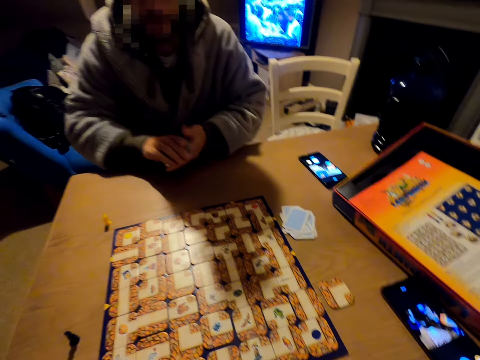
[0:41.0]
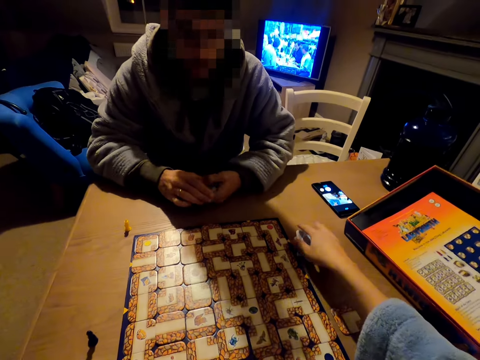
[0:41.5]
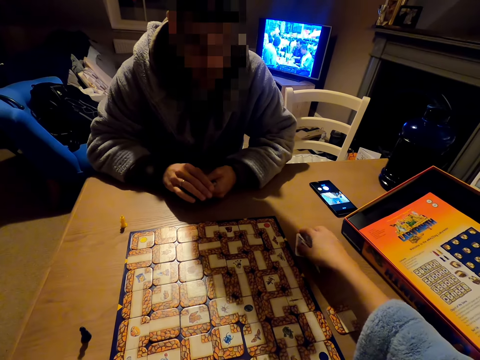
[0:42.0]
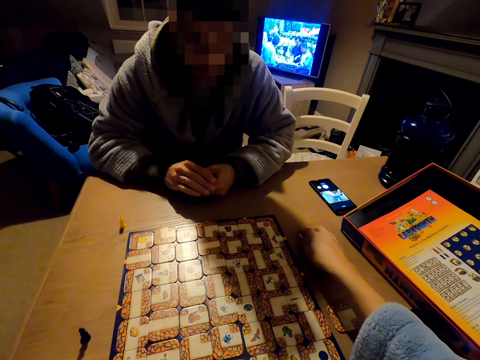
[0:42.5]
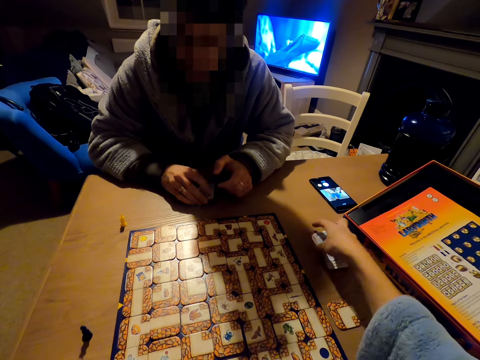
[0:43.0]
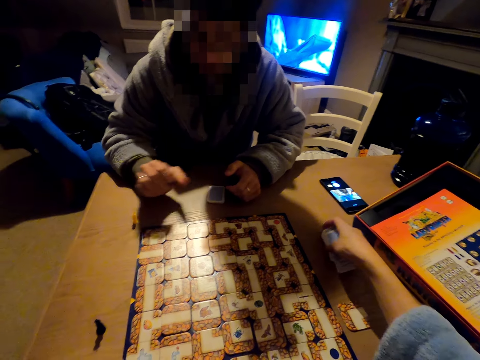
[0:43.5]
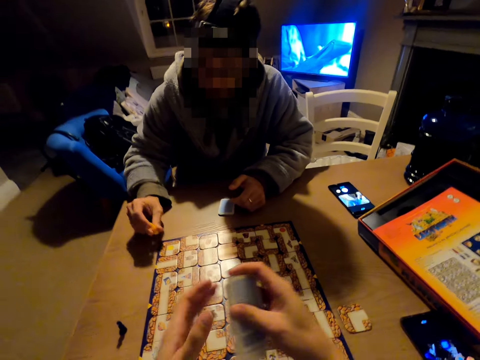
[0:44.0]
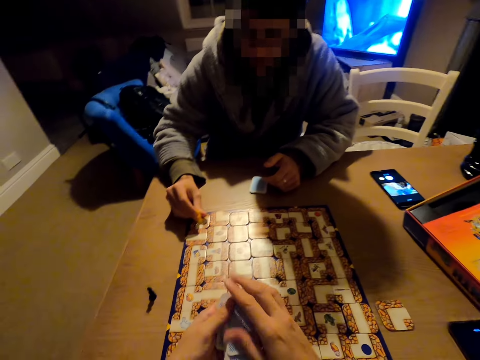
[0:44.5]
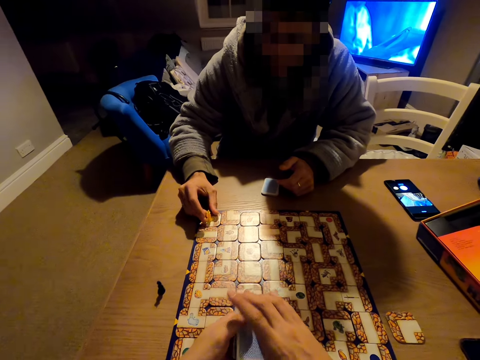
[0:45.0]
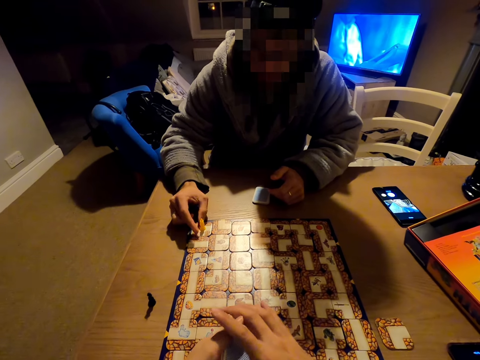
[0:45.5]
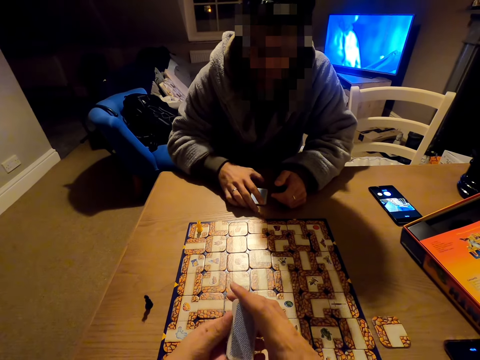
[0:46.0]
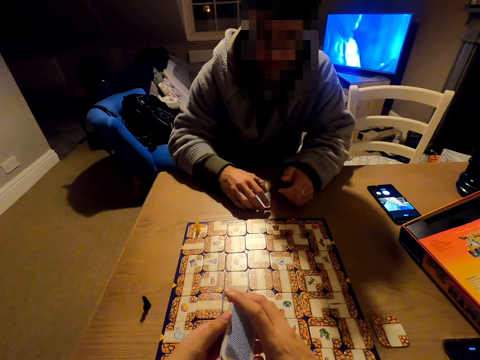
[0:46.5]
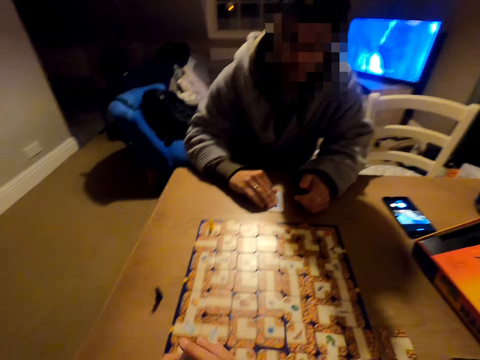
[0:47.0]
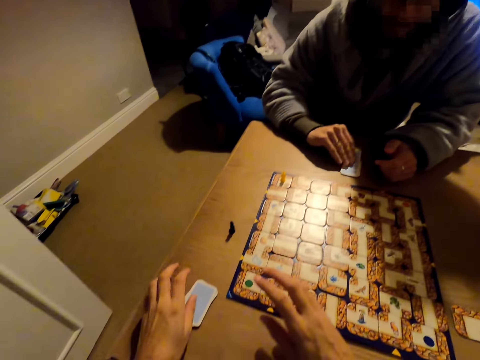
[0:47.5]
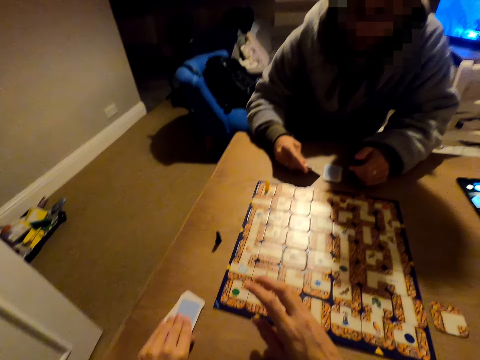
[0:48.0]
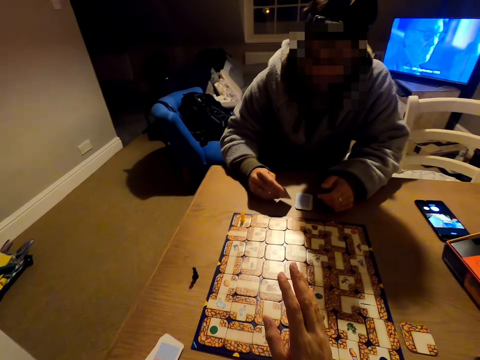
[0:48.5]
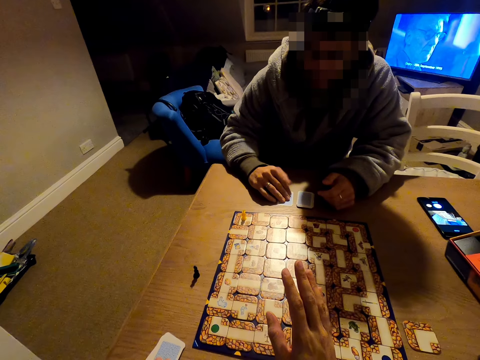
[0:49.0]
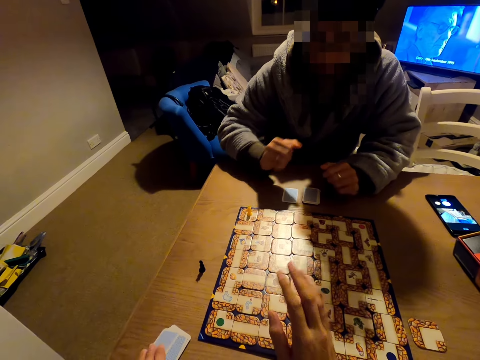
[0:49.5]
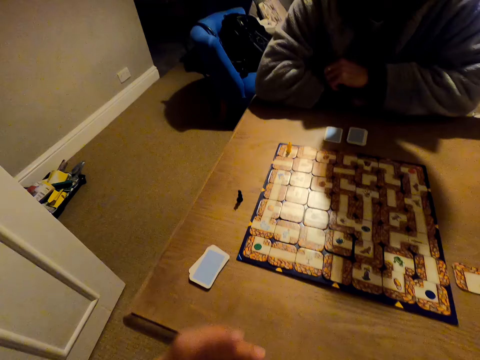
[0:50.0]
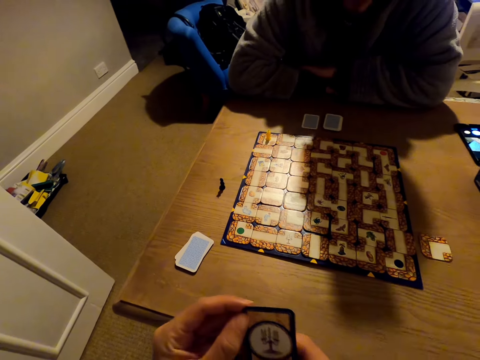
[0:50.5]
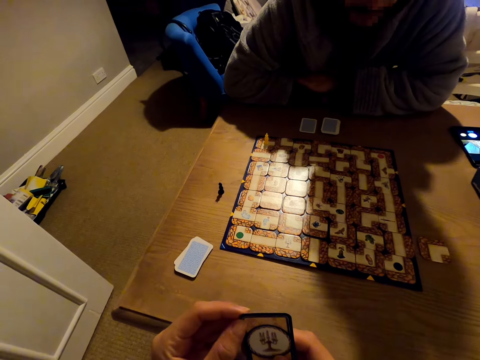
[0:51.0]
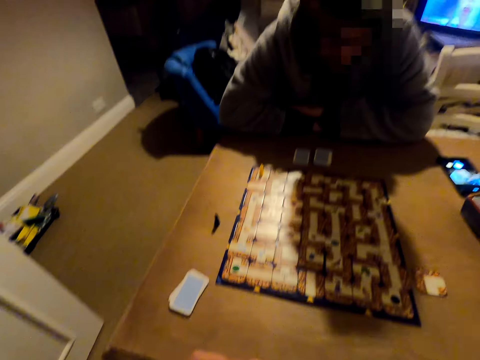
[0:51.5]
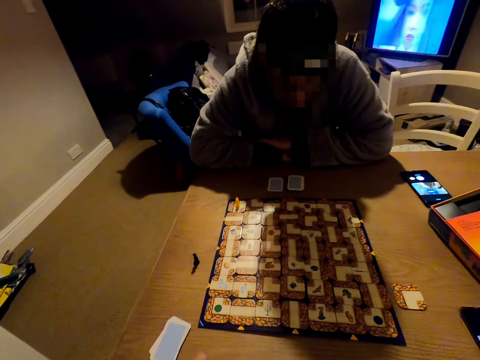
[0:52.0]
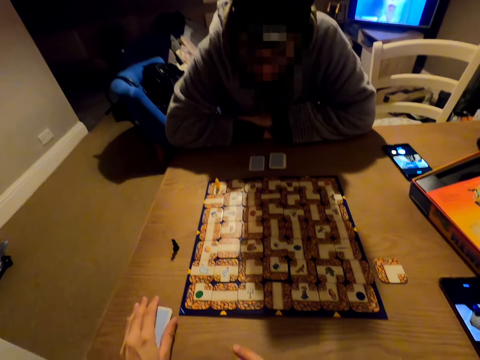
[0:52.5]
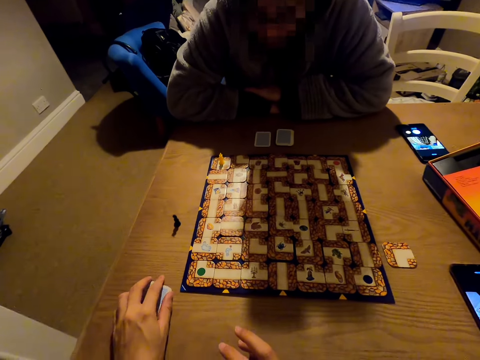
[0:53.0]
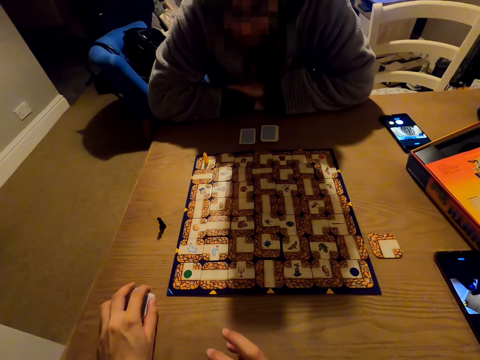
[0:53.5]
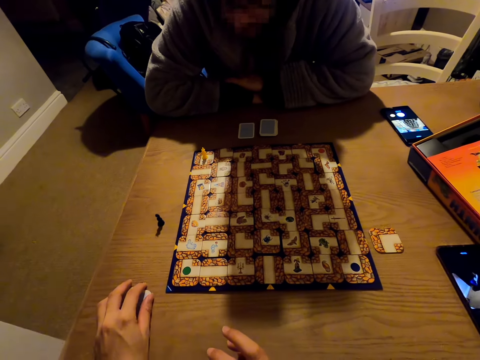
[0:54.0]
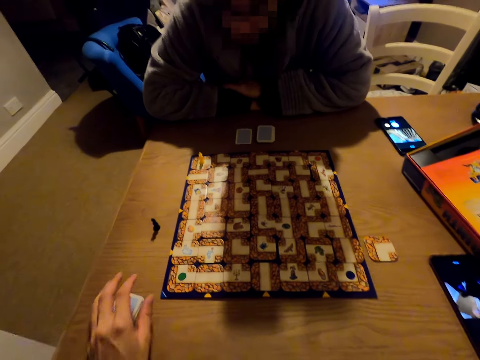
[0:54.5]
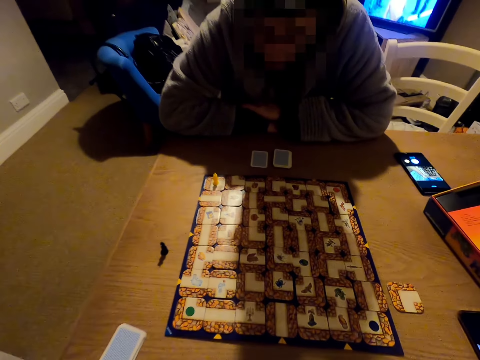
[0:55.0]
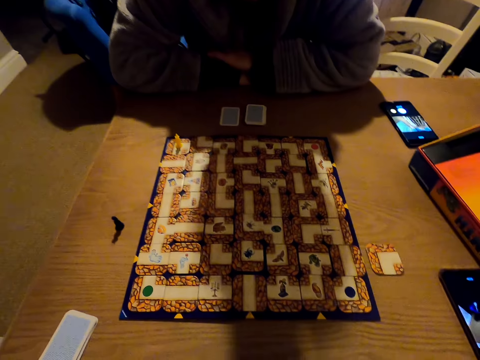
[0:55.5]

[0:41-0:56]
A man picks the cards. The man puts down the cards. The camera wearer picks the cards. The man picks a labyrinth board game piece and puts down the labyrinth board game piece. The camera wearer puts down the cards. The man picks a card and puts down the card. The camera wearer picks a card. They look at the card and put down the card.

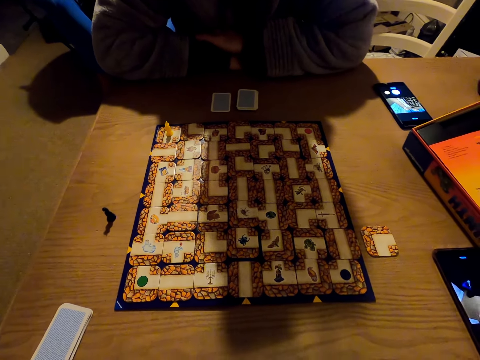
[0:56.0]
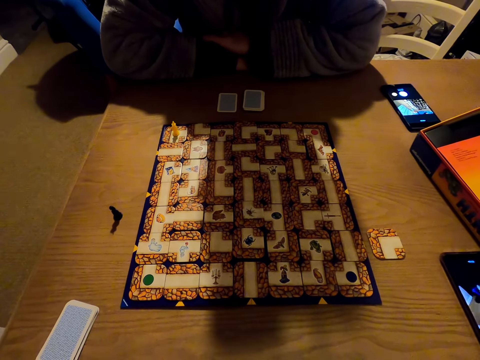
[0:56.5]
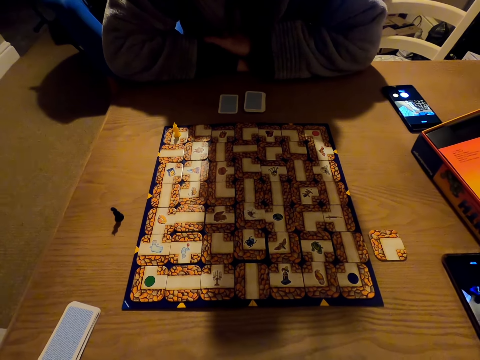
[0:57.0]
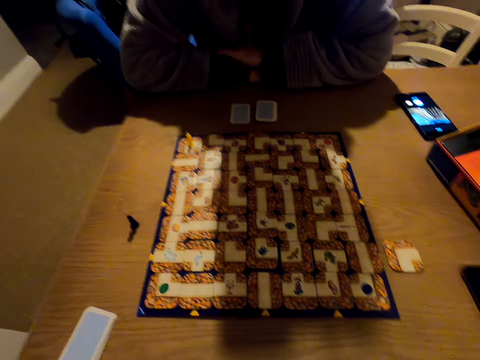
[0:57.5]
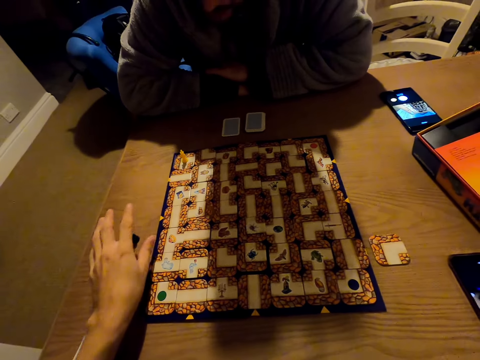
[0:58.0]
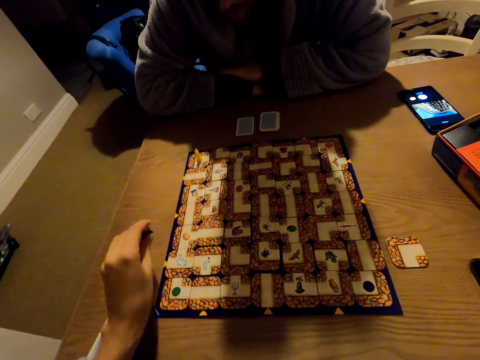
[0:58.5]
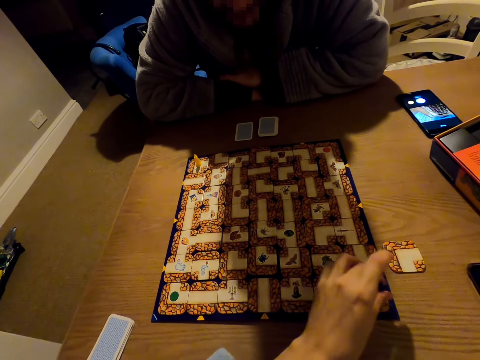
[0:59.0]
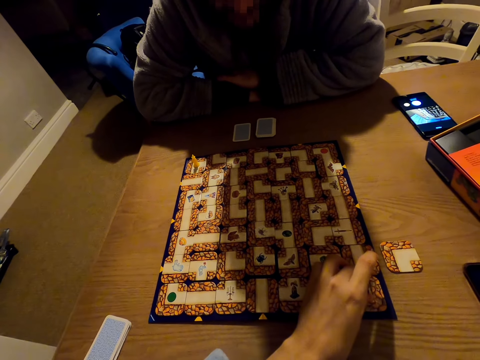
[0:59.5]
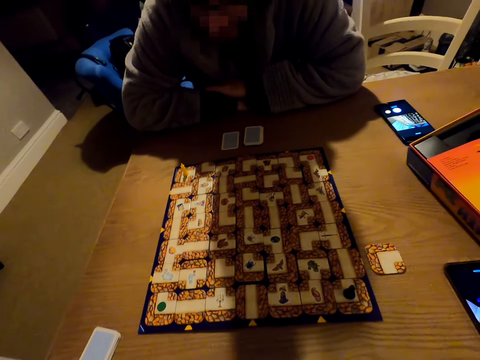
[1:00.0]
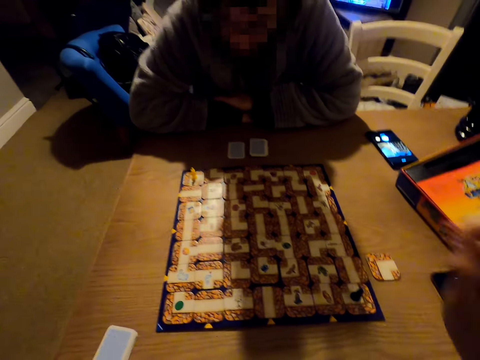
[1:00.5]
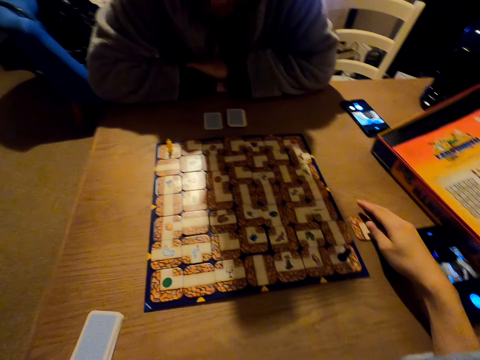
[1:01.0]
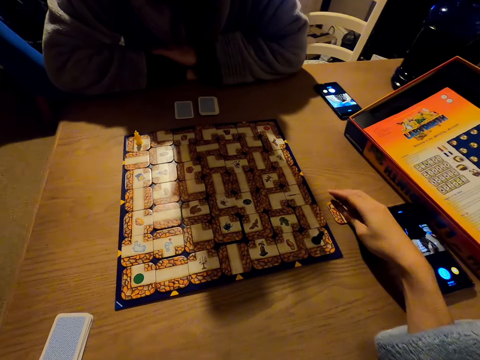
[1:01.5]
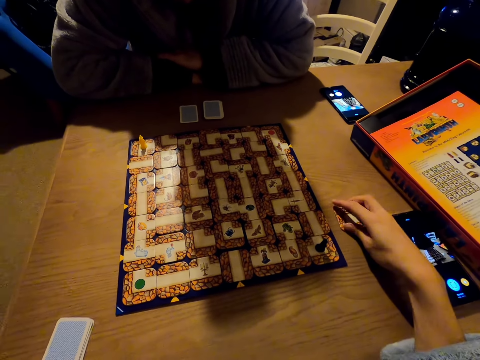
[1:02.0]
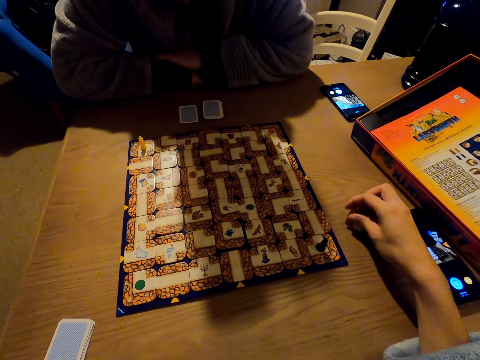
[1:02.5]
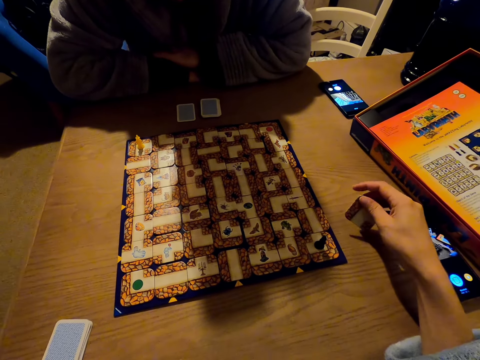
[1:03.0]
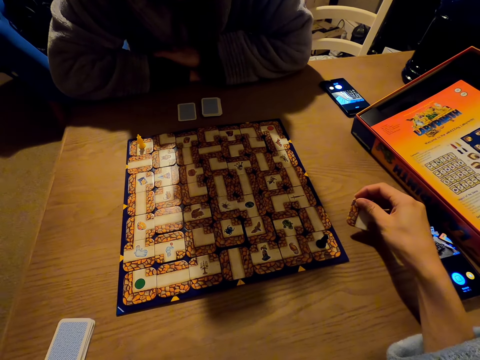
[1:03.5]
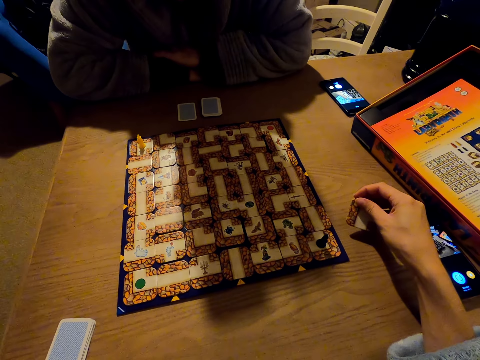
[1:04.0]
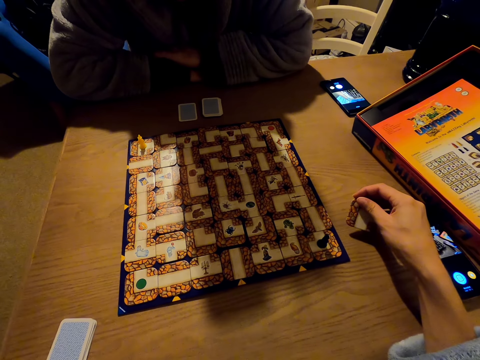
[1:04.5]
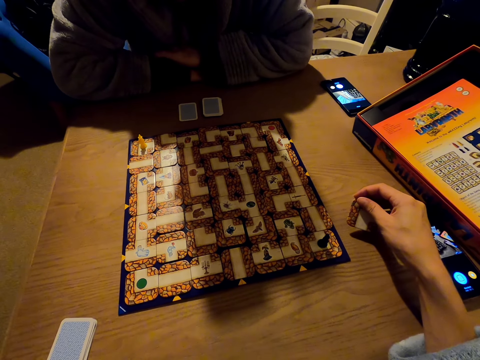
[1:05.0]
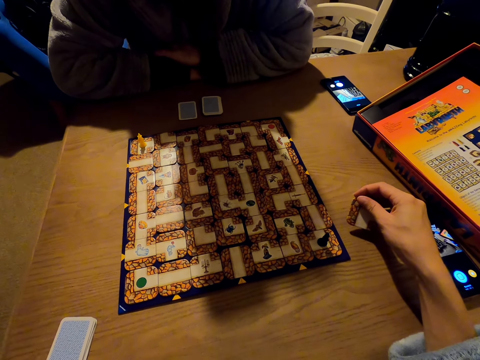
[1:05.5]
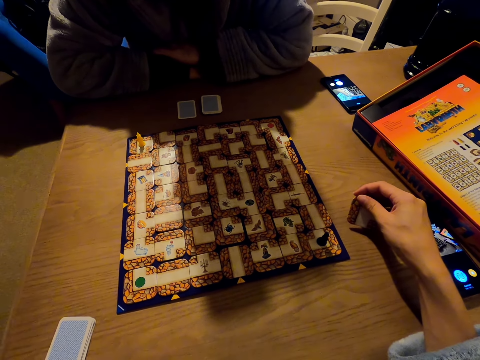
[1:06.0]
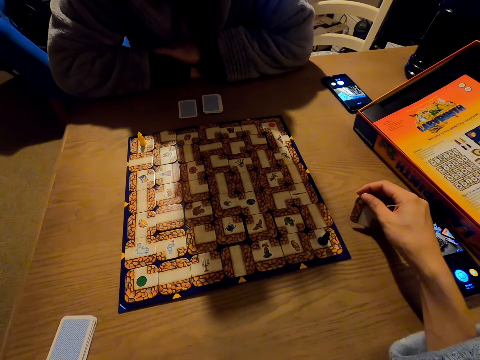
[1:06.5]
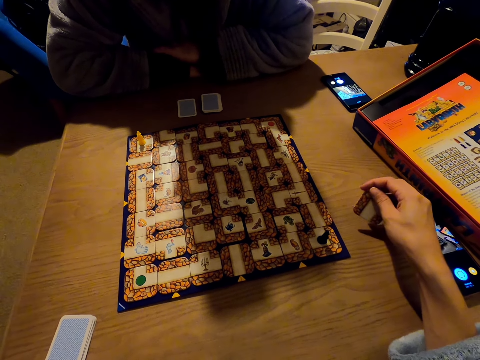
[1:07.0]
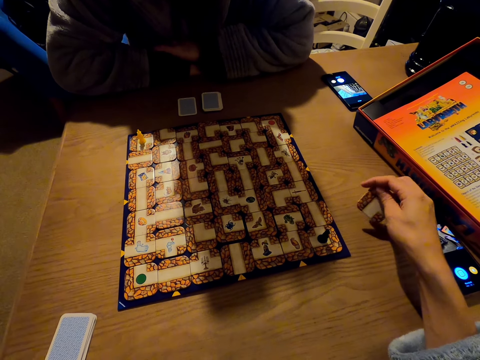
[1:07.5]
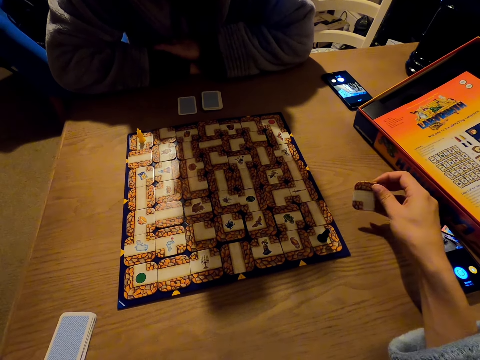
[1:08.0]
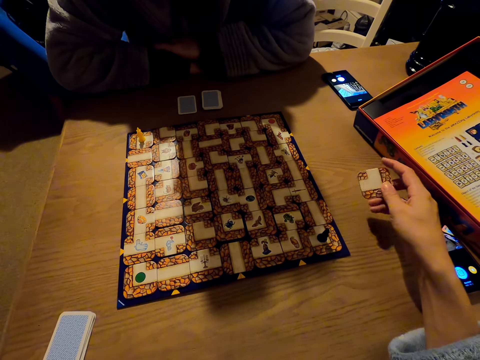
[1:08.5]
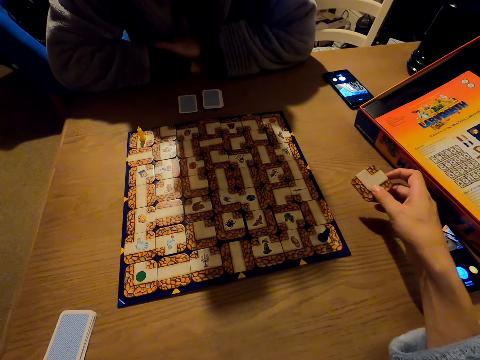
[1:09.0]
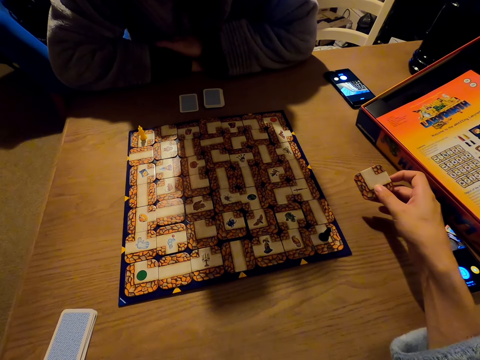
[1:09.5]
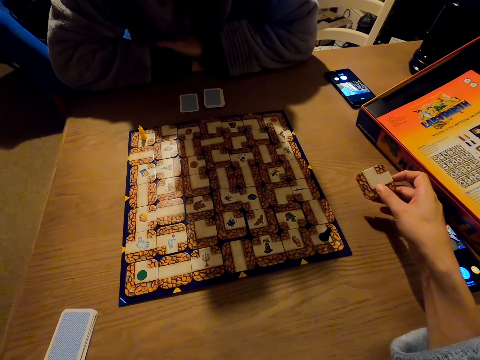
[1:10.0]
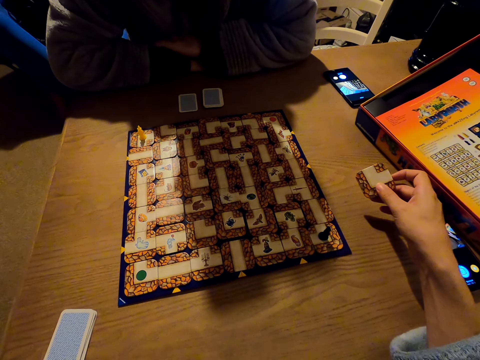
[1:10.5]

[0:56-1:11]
The camera wearer picks a labyrinth board game piece. They put down the labyrinth board game piece. They pick the labyrinth board game piece.
